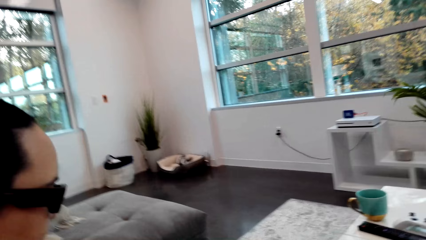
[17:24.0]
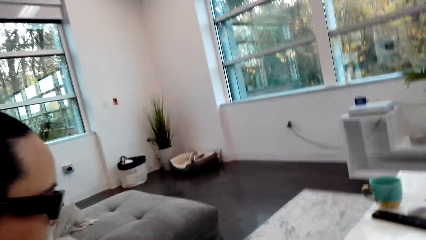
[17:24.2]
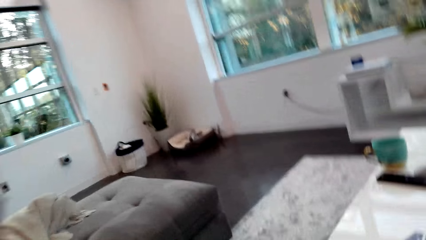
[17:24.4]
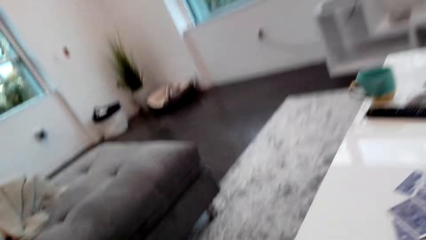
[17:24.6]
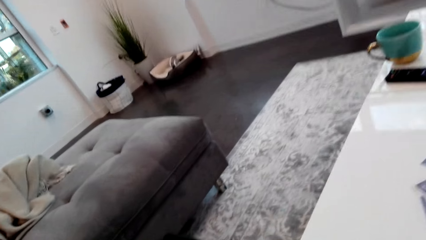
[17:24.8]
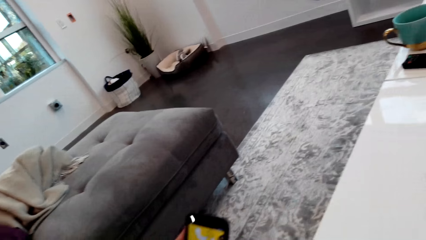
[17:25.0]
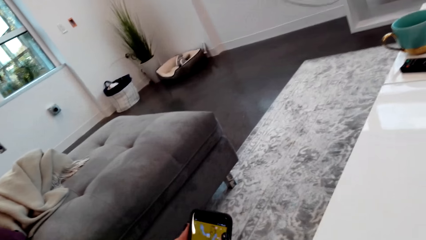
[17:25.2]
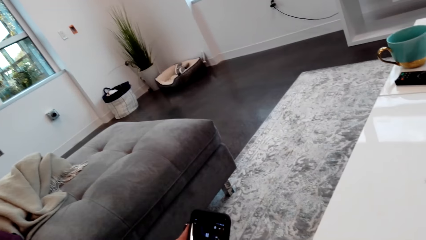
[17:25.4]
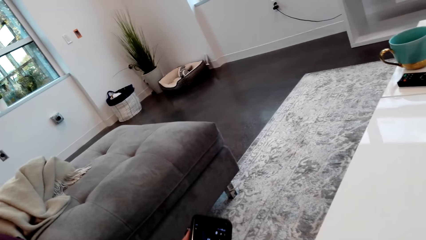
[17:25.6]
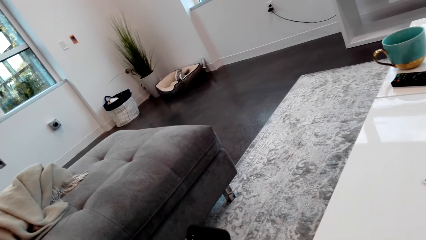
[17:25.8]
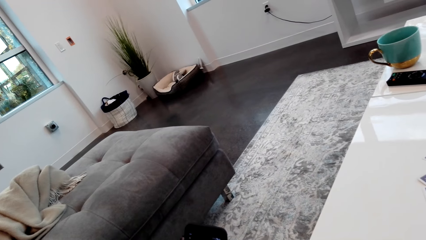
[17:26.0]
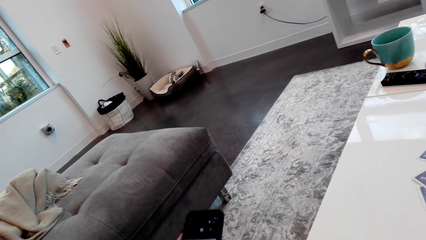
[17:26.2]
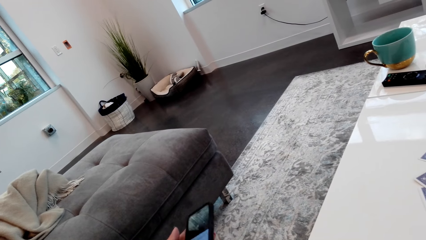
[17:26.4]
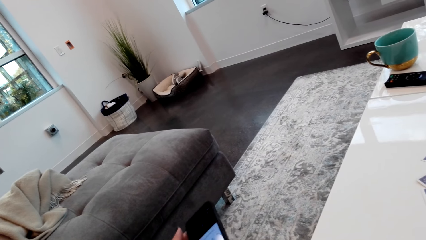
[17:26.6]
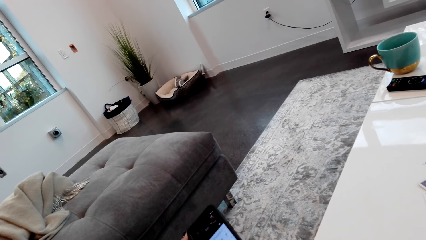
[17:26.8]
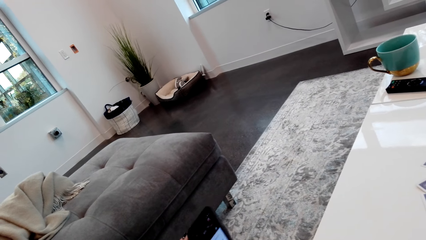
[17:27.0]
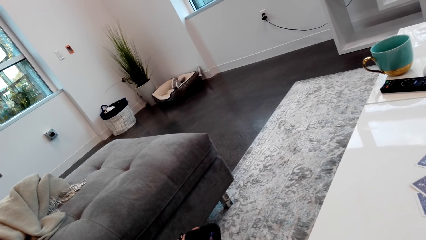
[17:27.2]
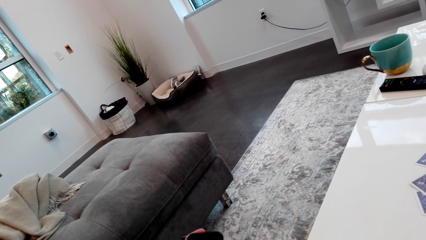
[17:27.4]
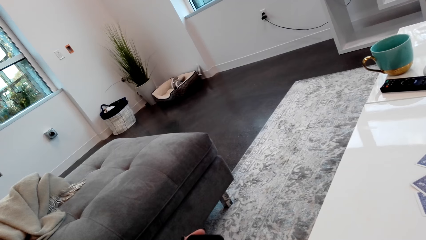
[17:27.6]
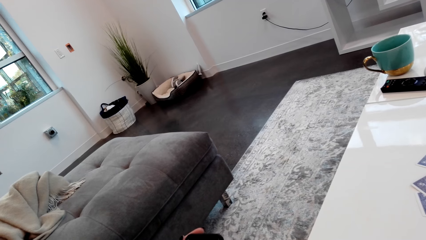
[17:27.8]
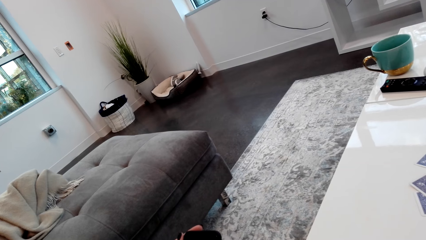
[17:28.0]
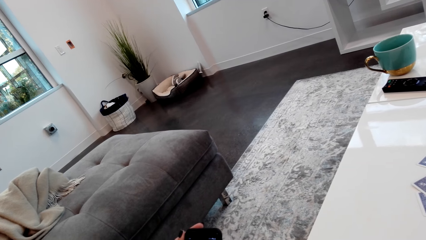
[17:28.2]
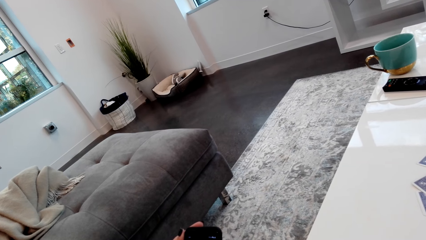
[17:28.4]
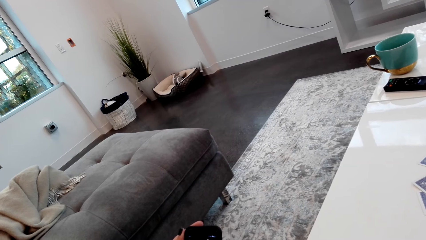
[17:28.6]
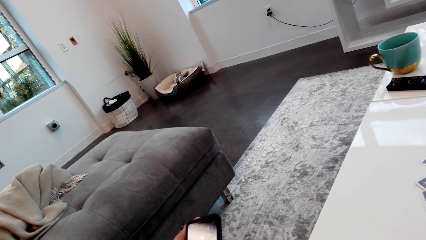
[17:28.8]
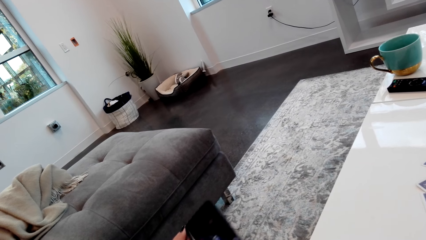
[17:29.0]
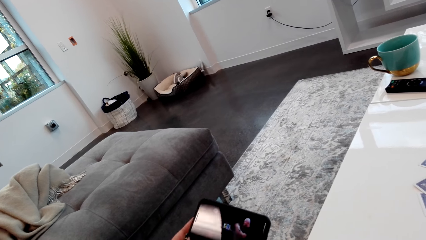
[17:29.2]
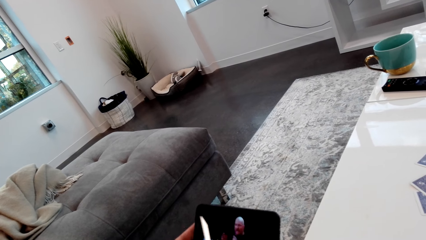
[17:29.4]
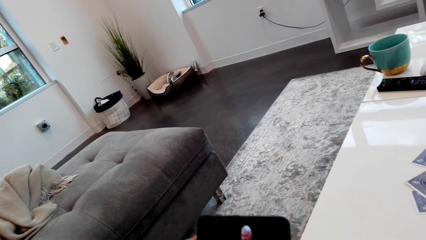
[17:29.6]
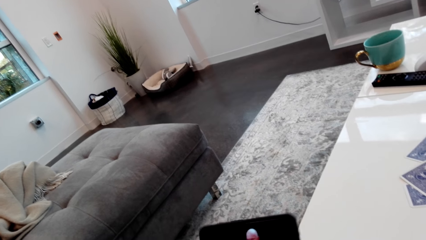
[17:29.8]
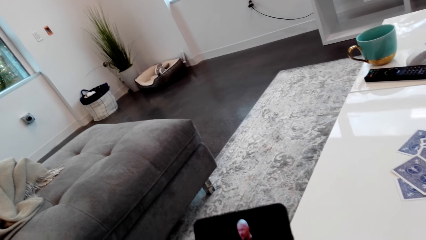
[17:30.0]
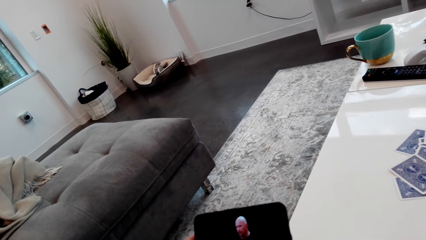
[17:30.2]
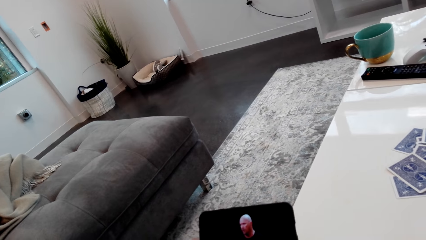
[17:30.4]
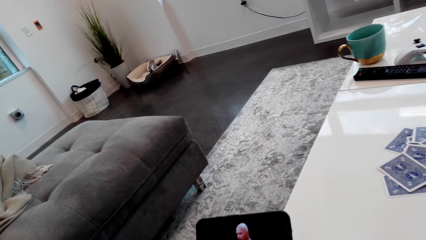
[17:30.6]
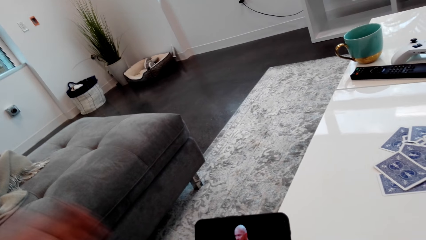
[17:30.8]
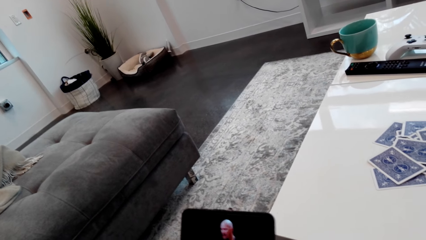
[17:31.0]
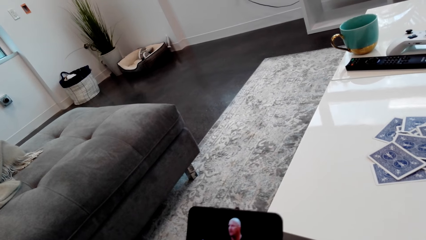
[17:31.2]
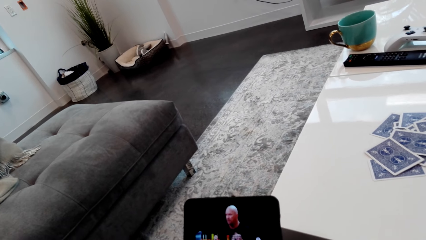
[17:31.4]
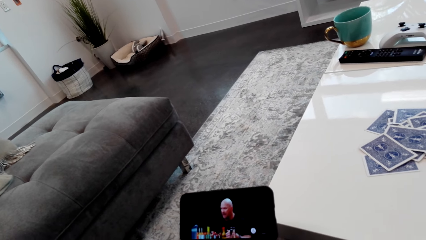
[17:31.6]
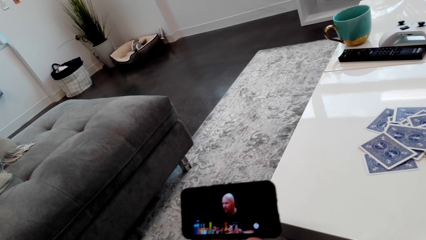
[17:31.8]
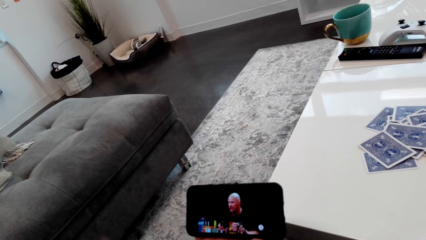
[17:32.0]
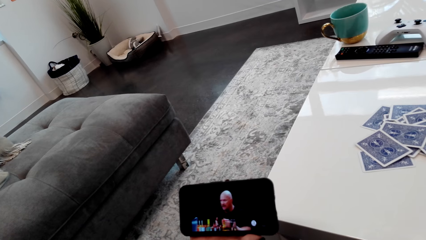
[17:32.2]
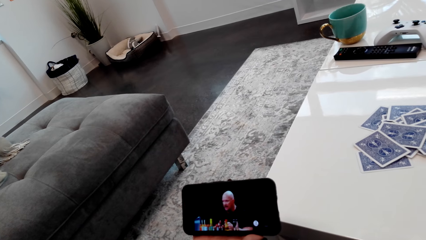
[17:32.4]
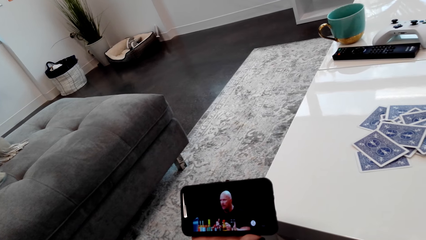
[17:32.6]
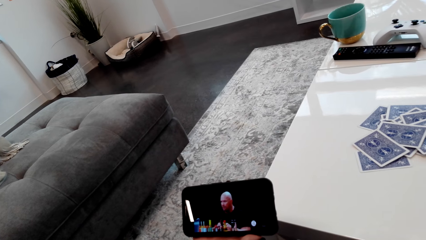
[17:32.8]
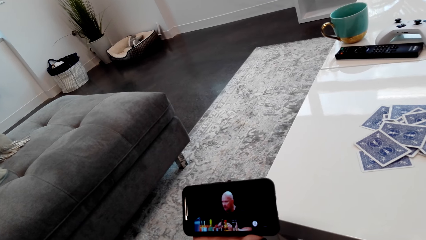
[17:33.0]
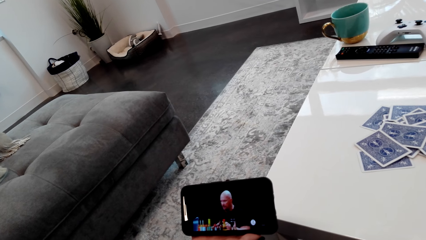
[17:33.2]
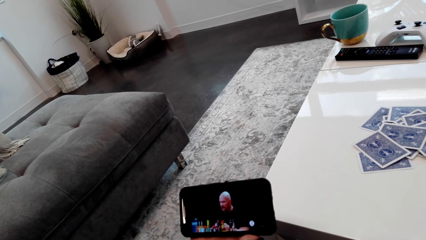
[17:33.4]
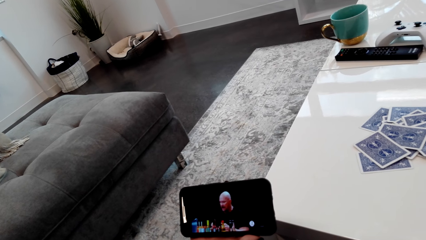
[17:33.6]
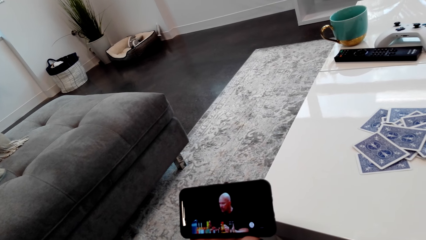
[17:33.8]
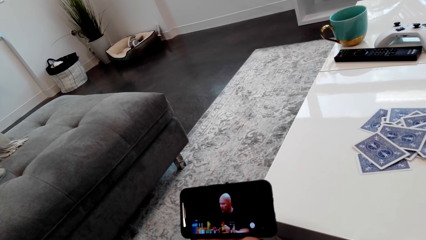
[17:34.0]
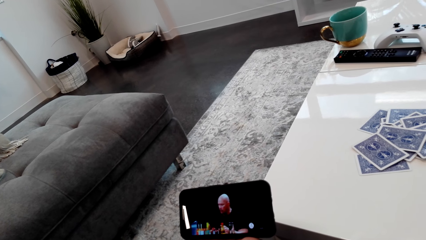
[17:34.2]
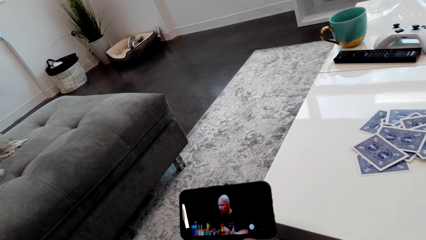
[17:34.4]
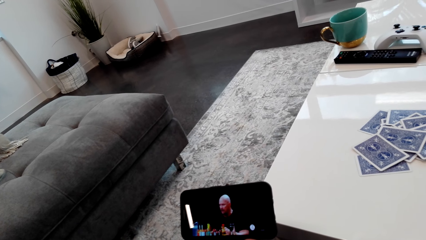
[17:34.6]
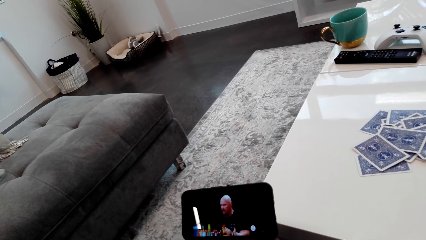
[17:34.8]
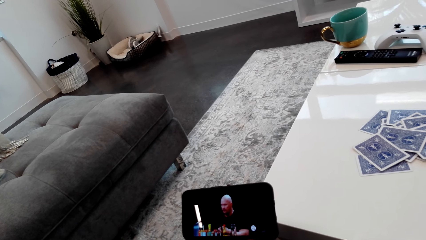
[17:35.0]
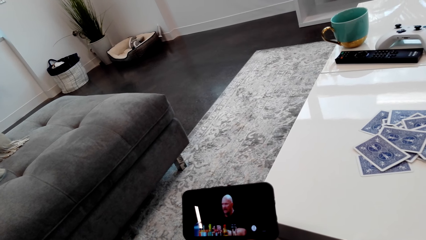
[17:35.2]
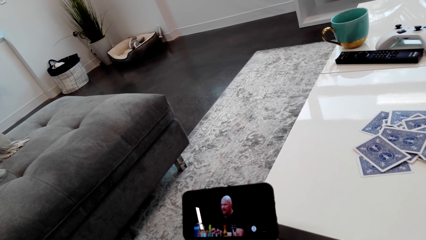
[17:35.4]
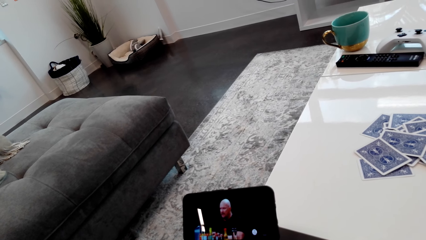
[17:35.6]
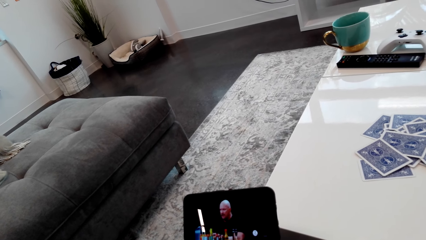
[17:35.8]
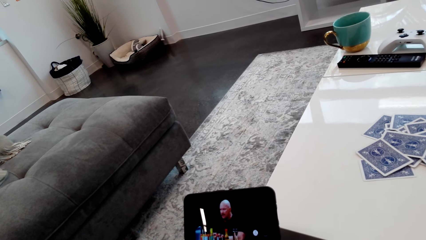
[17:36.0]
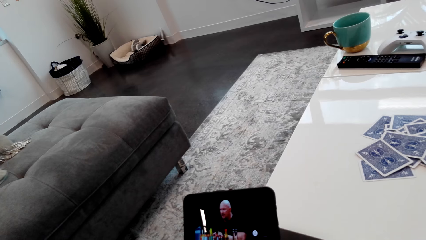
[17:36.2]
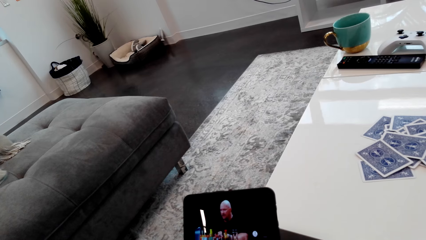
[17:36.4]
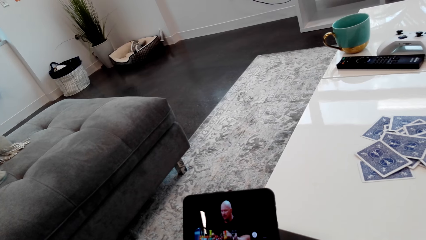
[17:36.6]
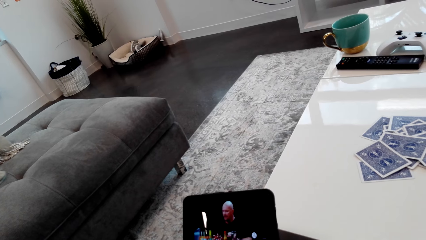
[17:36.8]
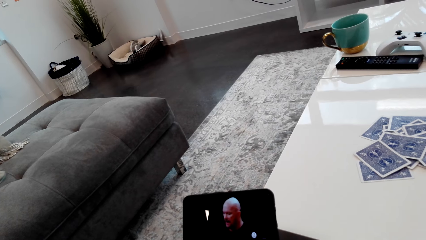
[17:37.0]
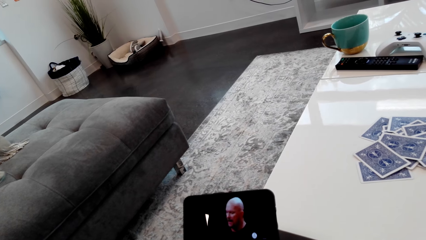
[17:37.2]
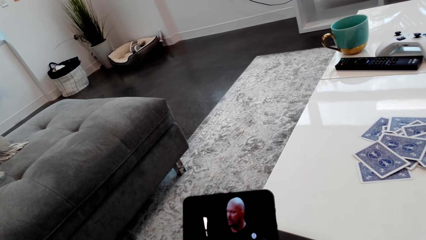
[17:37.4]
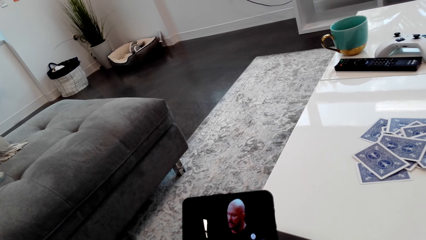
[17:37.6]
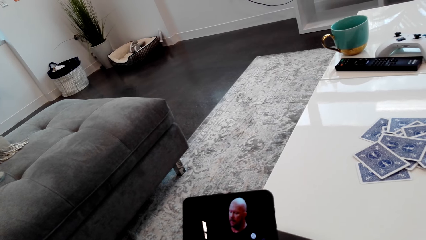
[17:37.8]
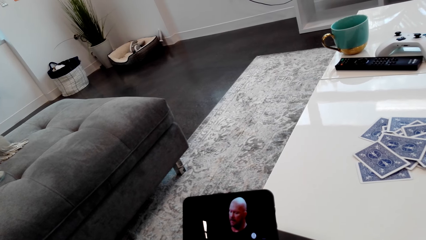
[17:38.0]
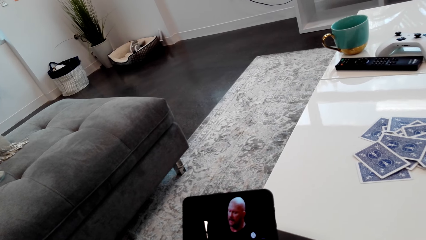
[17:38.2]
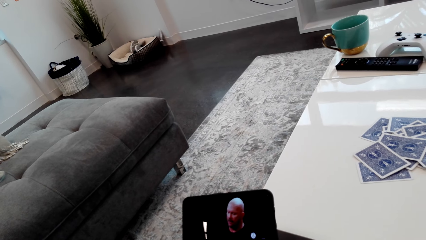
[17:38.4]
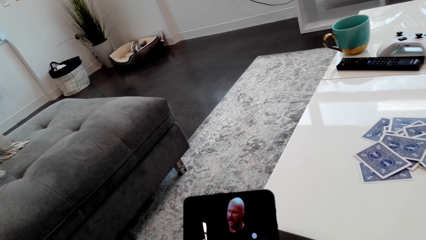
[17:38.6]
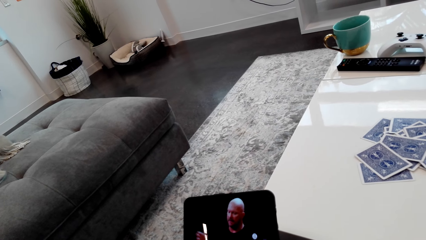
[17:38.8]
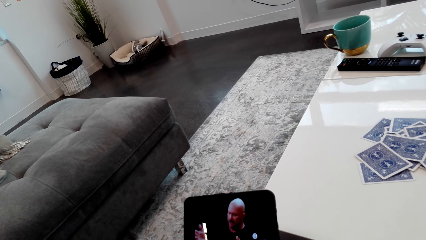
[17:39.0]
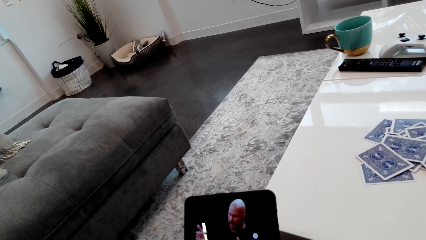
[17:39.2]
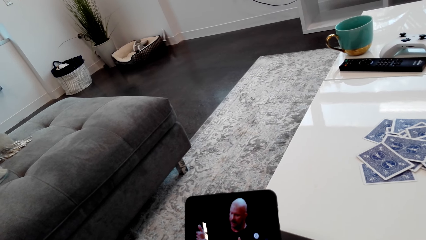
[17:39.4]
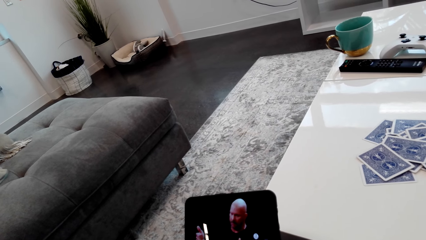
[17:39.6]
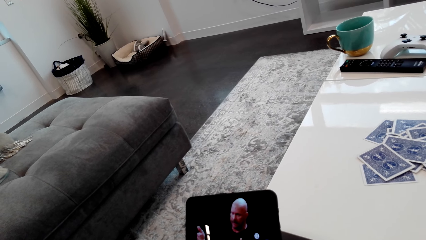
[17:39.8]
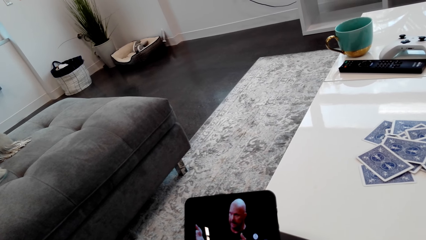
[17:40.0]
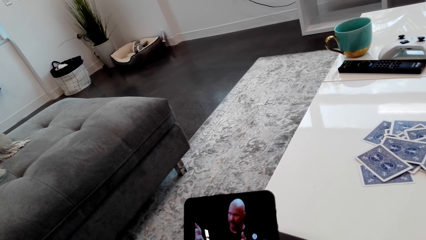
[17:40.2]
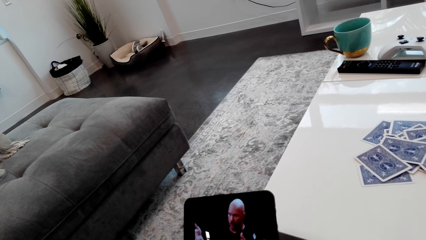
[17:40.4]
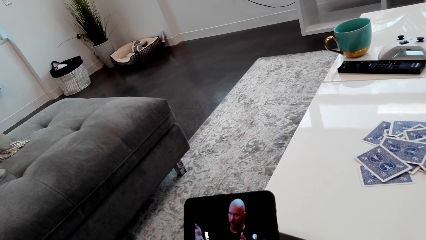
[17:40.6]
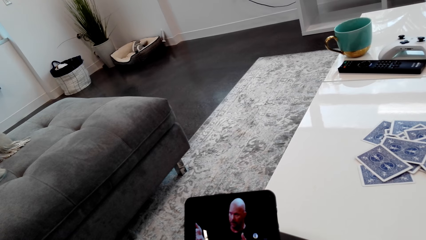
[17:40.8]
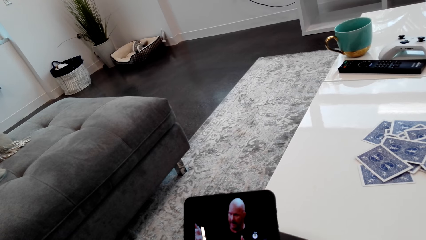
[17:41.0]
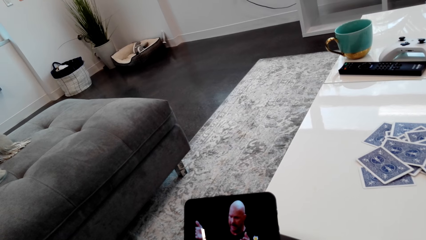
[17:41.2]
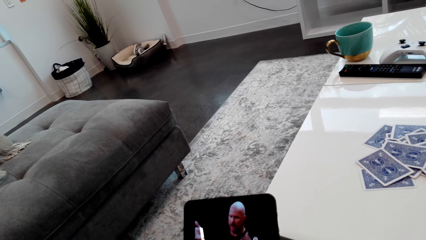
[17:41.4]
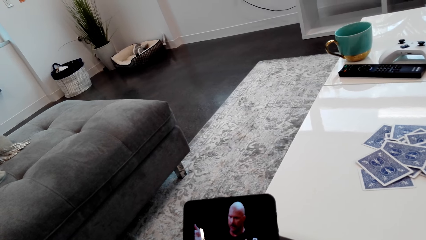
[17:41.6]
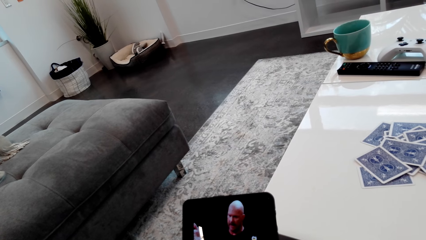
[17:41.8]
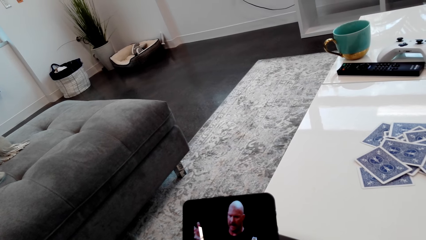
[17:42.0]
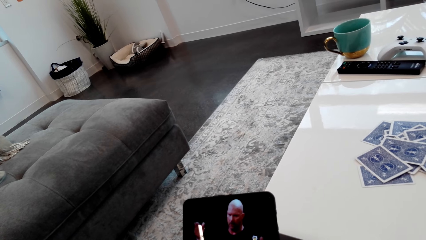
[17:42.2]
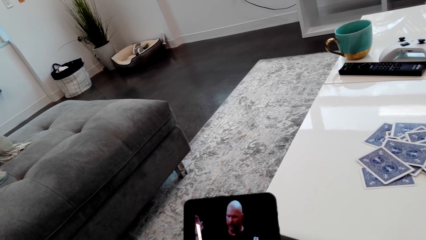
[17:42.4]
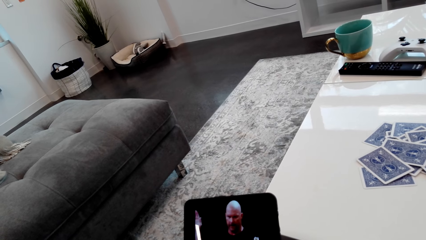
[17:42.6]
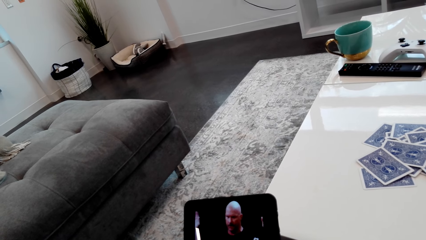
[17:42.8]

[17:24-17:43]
The lady passes a phone to the camera wearer. He listens through the phone. He converses with the lady. He holds the phone with his right hand.
